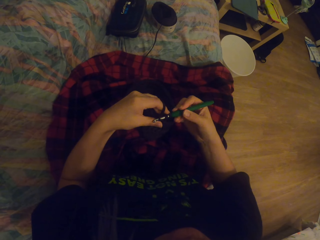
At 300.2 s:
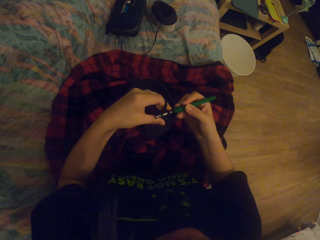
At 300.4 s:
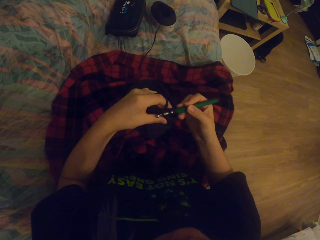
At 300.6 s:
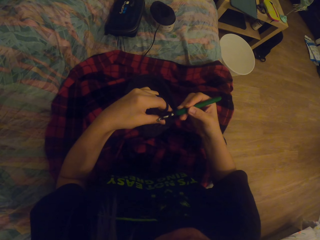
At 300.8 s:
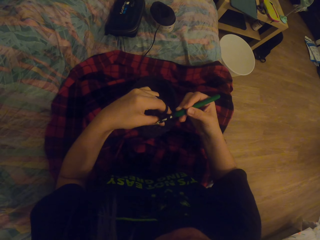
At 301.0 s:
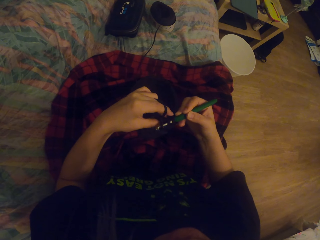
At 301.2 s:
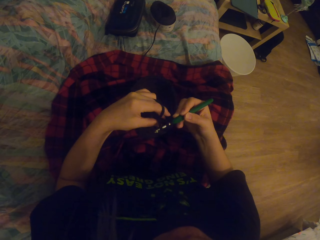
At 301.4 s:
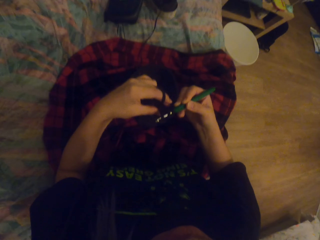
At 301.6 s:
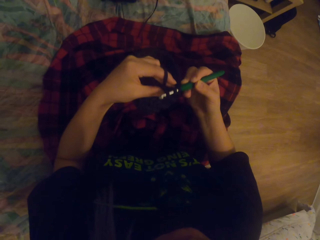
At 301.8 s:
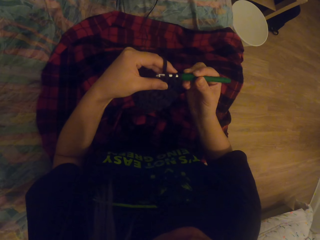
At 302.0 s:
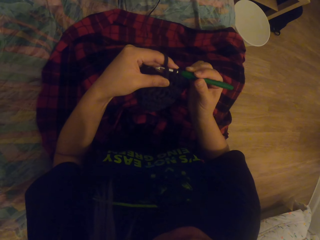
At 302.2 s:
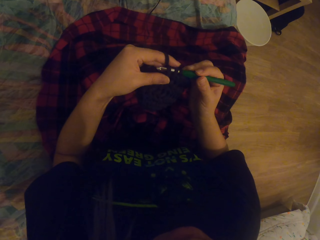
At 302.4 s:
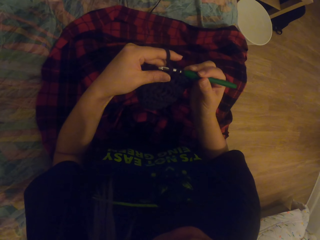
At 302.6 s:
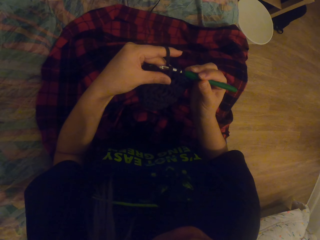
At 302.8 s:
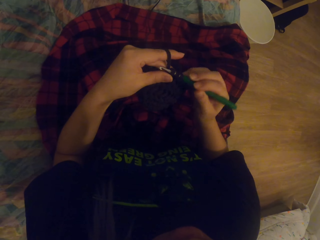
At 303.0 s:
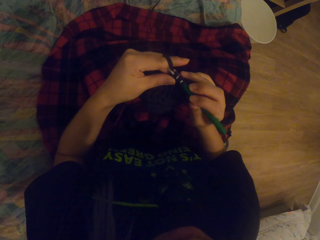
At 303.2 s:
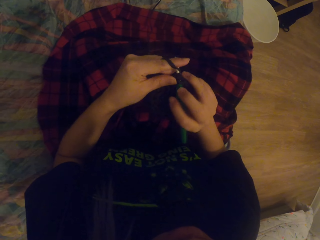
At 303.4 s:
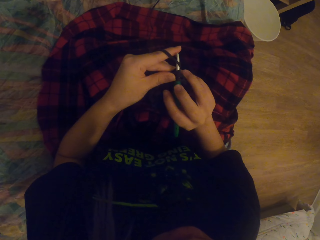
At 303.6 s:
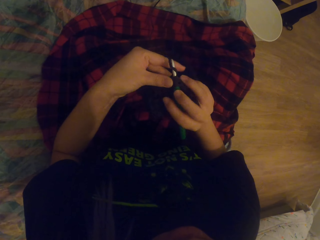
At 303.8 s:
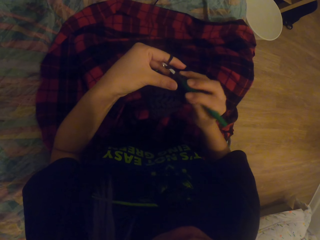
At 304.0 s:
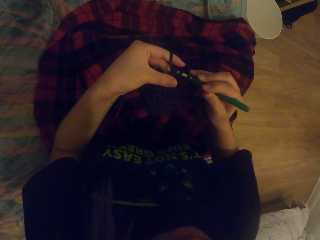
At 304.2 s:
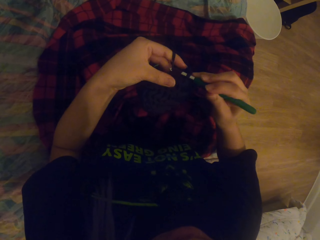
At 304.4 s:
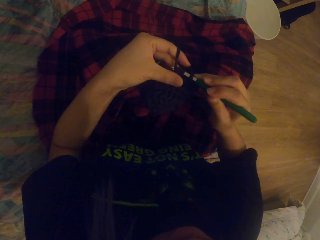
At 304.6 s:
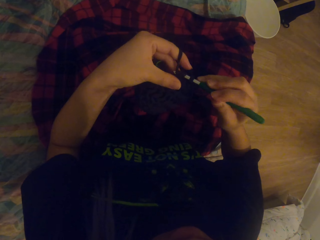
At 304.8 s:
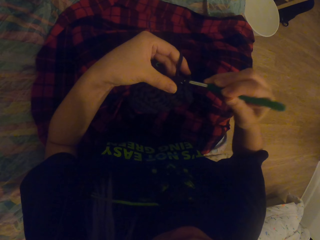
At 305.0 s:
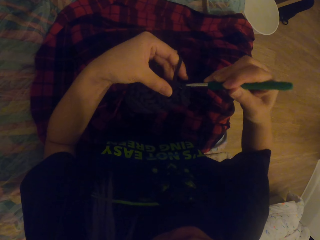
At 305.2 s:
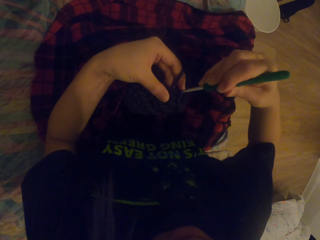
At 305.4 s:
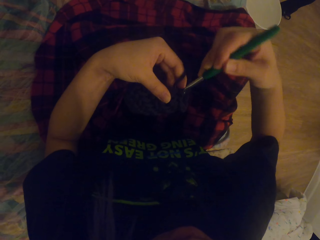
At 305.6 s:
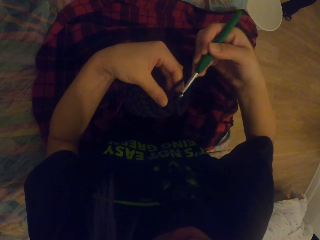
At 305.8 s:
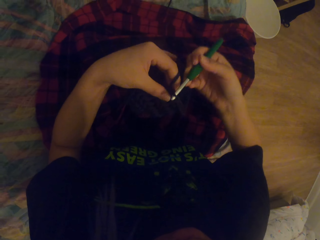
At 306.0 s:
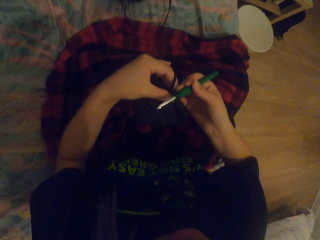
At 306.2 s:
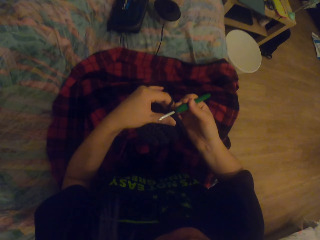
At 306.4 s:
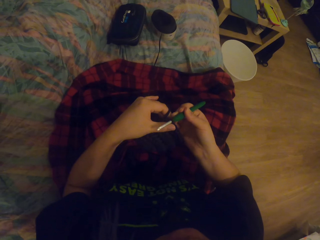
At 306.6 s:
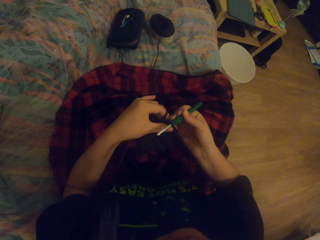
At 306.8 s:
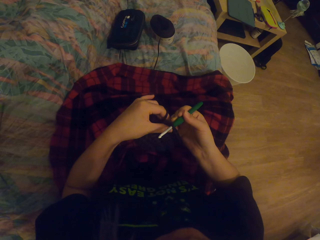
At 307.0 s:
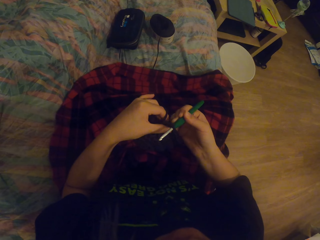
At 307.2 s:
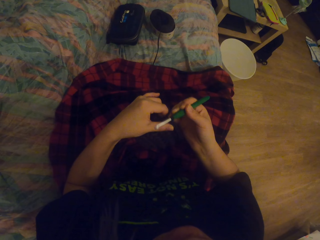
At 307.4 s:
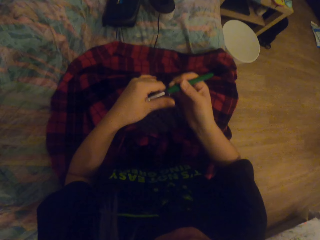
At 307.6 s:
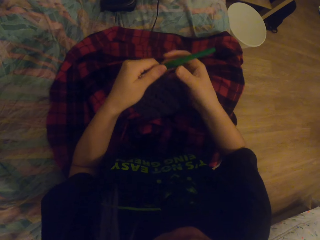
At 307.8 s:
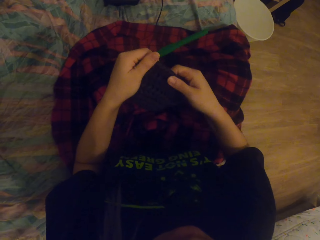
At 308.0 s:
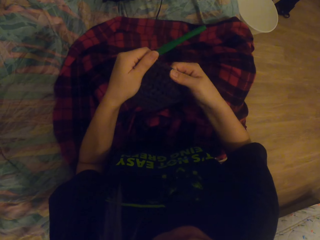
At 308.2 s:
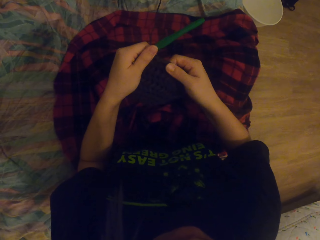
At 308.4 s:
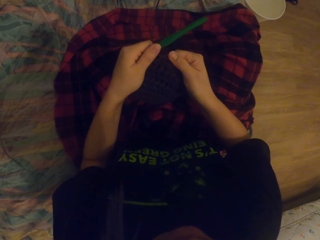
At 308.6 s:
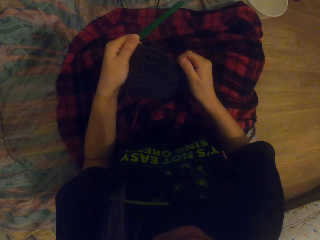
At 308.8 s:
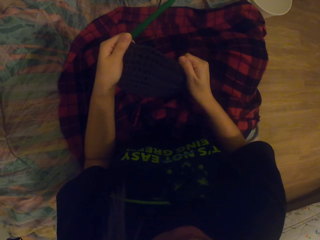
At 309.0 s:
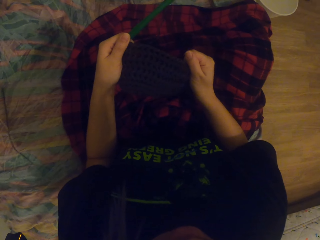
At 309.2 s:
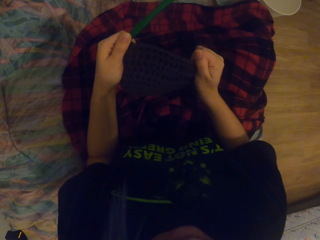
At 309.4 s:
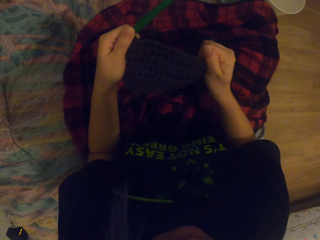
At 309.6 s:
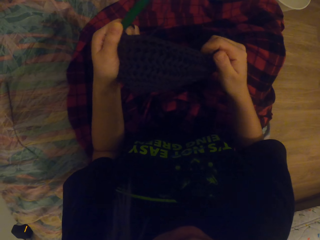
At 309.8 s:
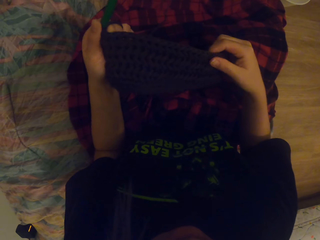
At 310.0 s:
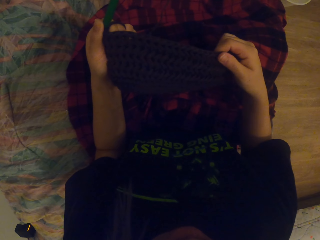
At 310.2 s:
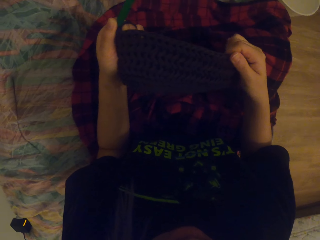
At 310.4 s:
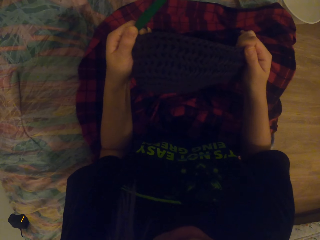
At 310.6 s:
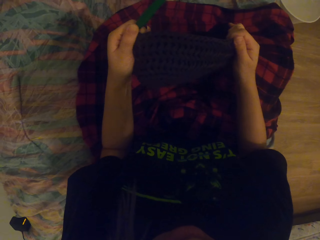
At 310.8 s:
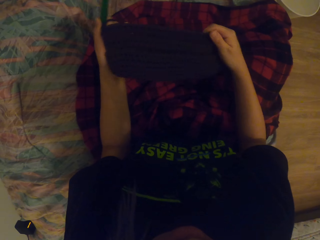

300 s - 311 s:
The camera wearer straightens the fabric with the hand.

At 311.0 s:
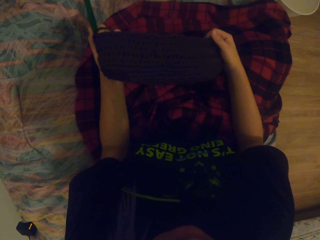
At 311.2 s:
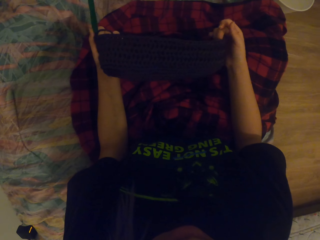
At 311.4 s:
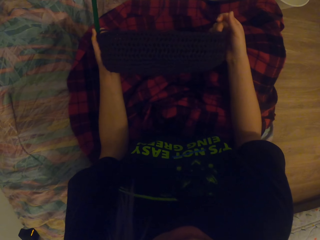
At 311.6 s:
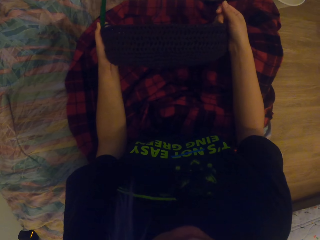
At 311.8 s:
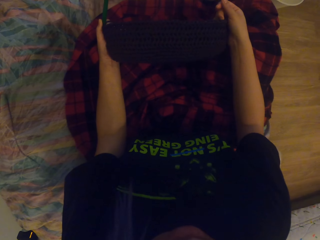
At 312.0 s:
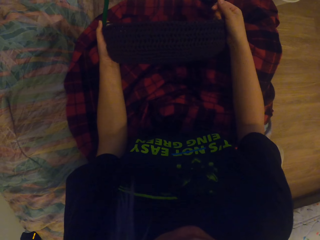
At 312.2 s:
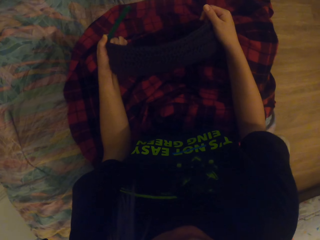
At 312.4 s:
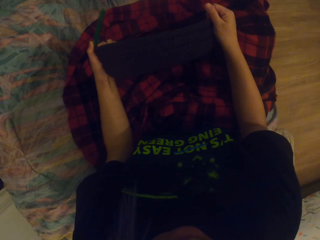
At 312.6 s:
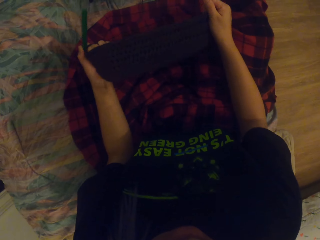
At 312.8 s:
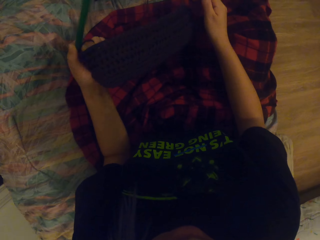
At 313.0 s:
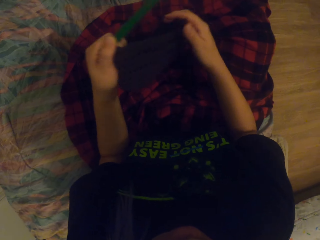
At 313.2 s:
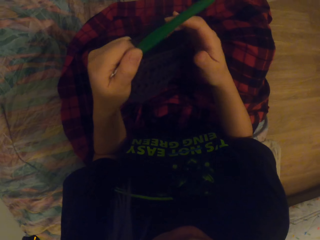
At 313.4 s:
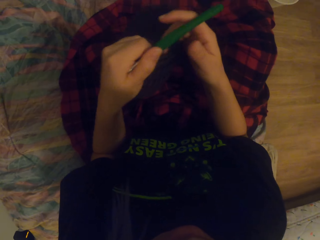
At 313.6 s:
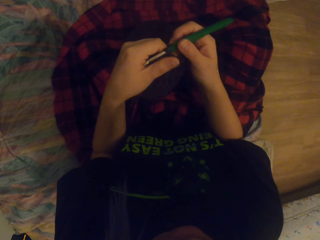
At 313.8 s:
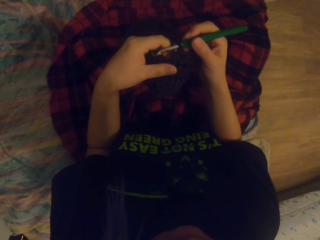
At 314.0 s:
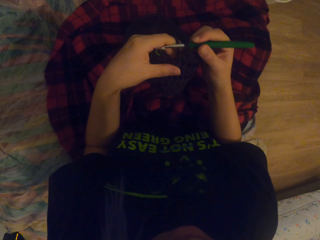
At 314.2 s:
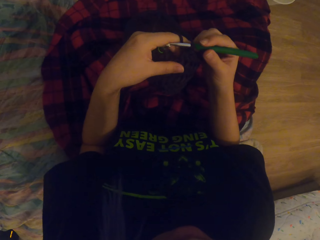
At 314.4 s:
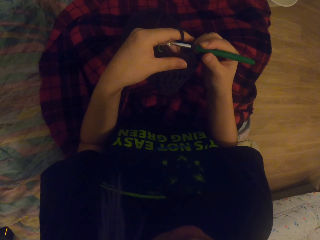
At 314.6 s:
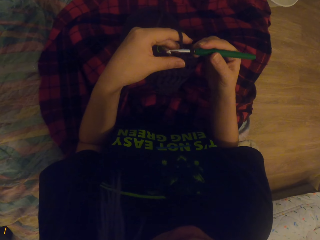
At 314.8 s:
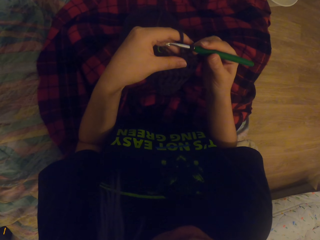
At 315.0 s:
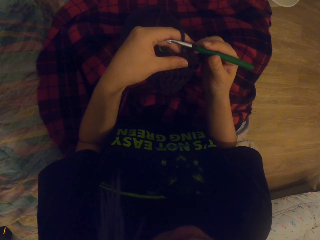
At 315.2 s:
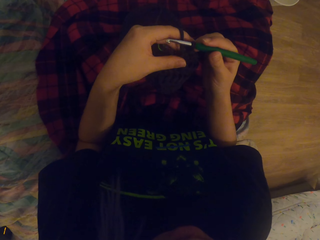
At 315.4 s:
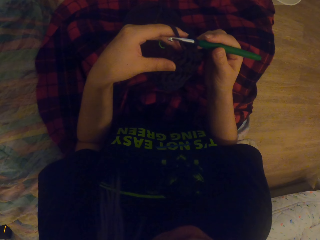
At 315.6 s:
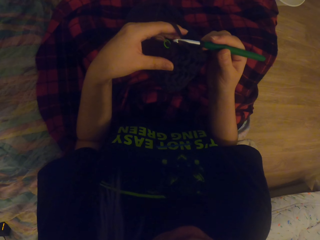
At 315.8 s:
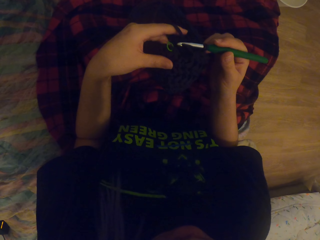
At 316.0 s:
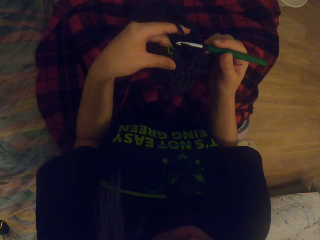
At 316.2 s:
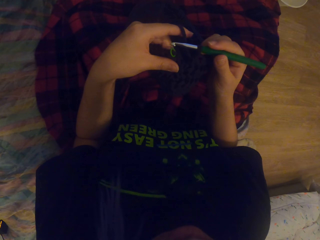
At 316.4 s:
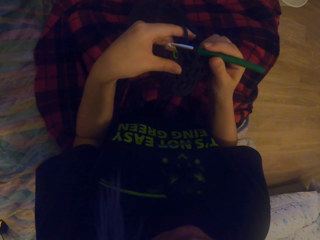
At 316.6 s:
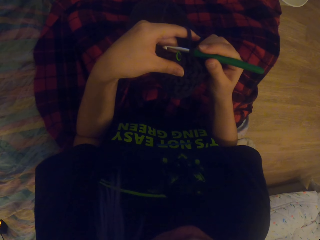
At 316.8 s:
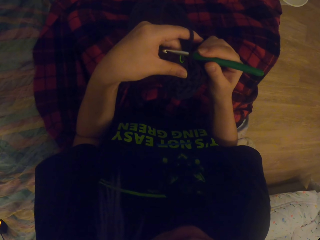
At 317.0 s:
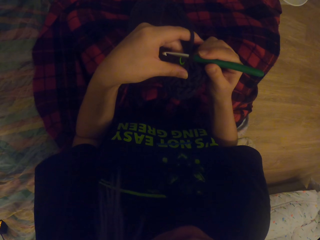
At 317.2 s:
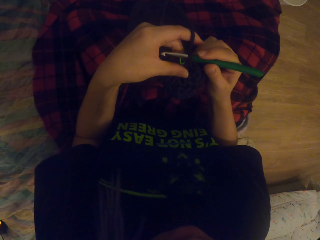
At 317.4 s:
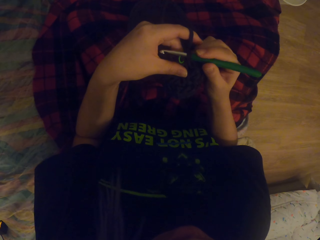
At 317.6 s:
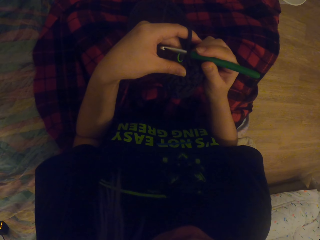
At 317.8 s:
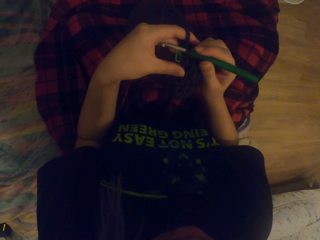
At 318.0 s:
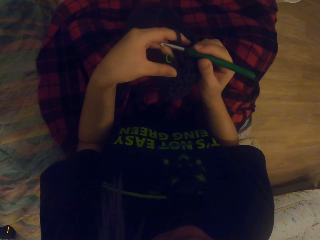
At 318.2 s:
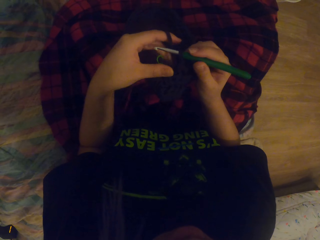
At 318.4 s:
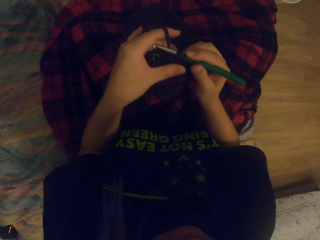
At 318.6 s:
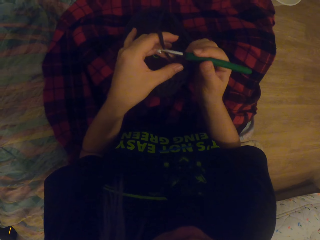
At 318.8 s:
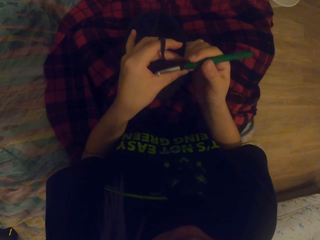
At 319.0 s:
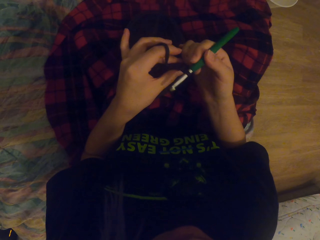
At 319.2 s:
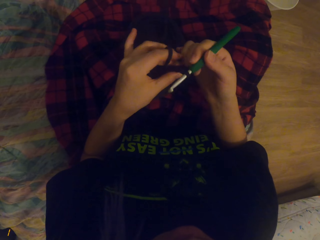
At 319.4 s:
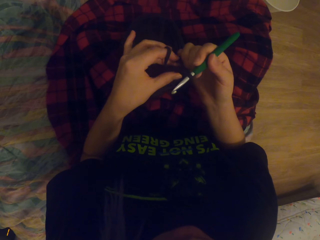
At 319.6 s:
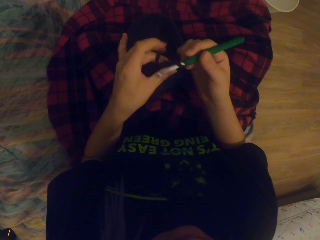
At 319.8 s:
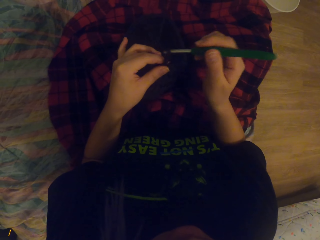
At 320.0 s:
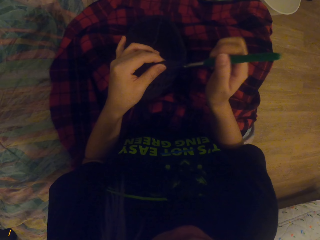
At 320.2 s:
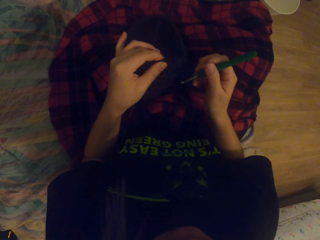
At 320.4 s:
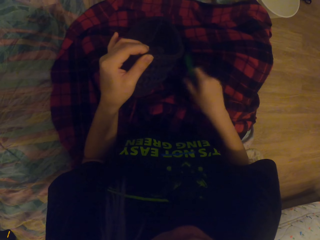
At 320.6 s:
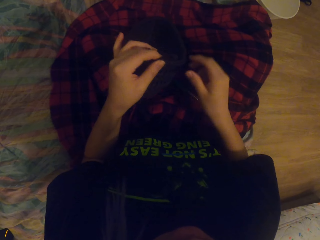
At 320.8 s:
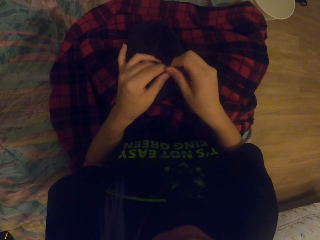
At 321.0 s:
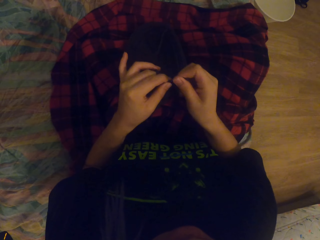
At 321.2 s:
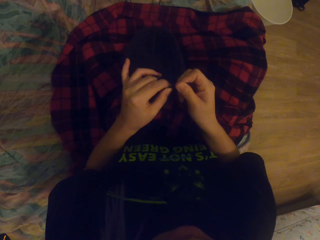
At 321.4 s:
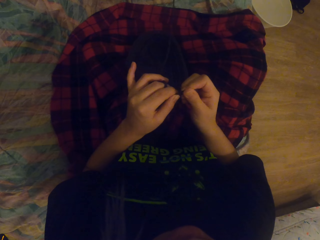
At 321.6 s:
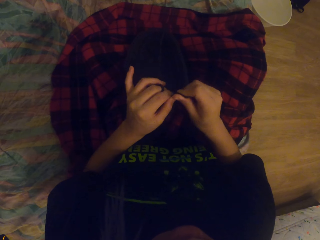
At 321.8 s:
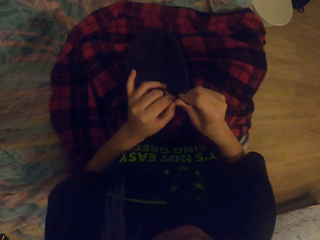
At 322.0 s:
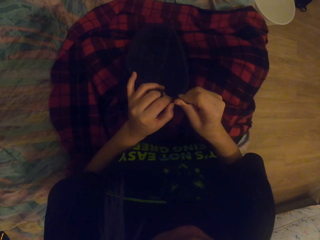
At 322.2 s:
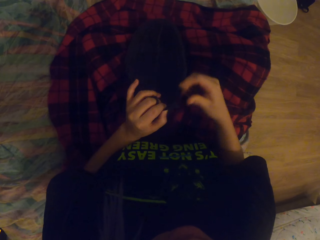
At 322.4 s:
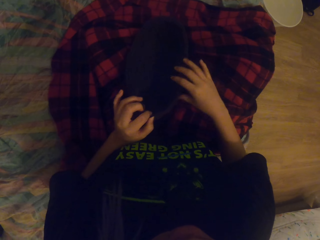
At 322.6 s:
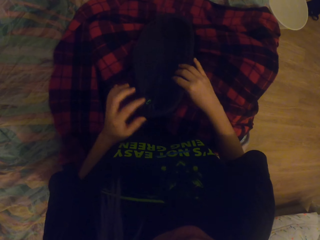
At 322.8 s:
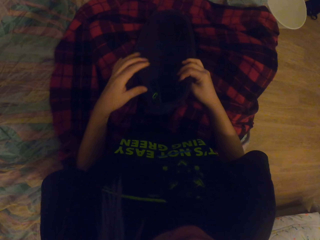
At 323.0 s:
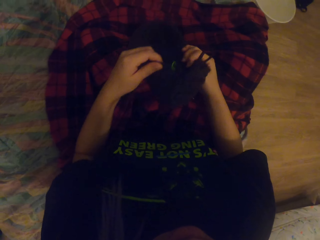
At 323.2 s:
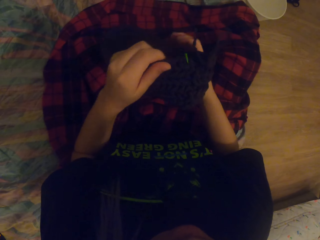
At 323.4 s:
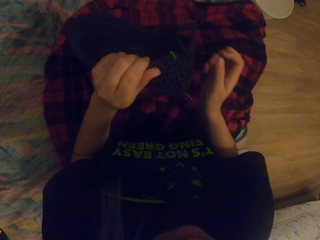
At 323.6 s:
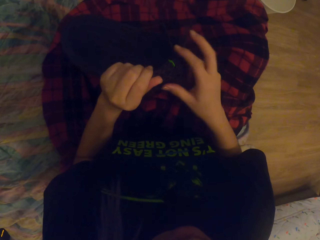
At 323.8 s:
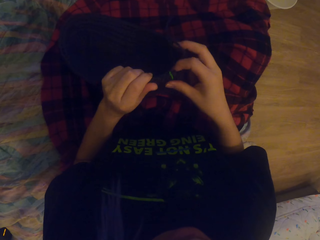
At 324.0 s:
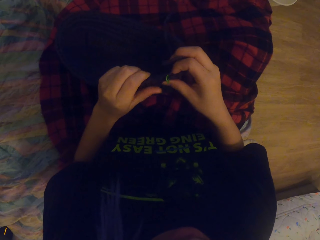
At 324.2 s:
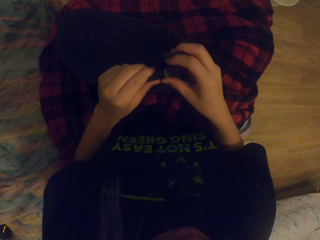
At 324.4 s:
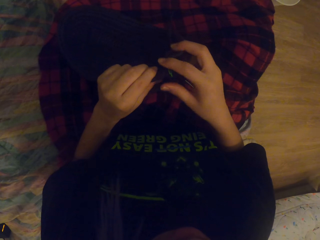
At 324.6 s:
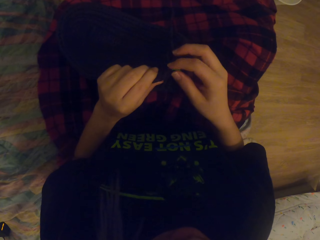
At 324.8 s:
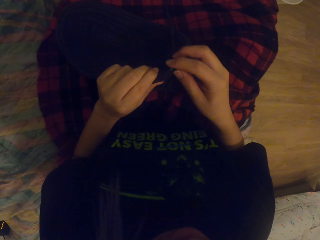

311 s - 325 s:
The camera wearer touches the needle. They look at the fabric. They pull the thread with the needle. They put the needle on the cloth. They pull the thread. They hold the yarn wool. They lift the fabric. They touch the fabric.
